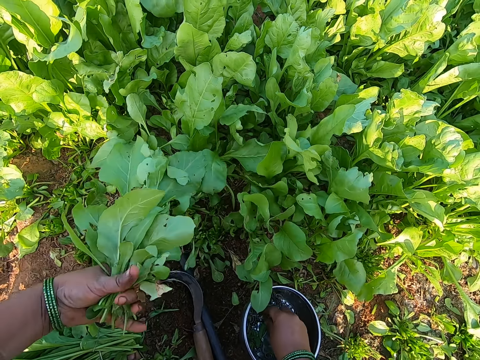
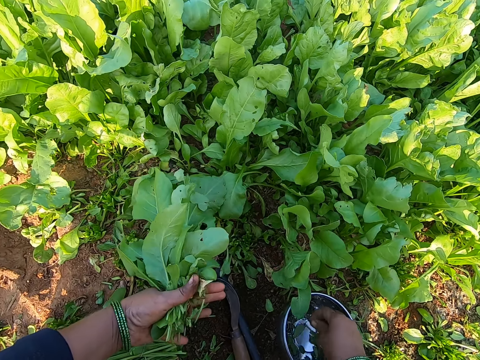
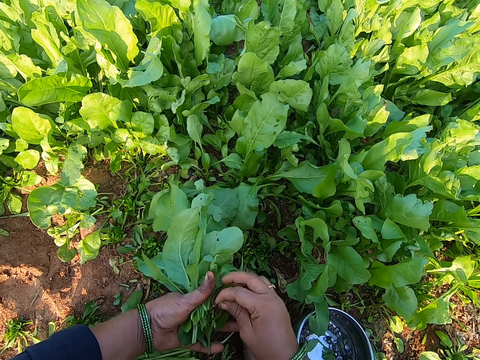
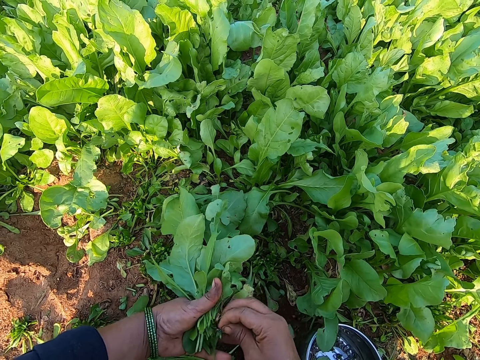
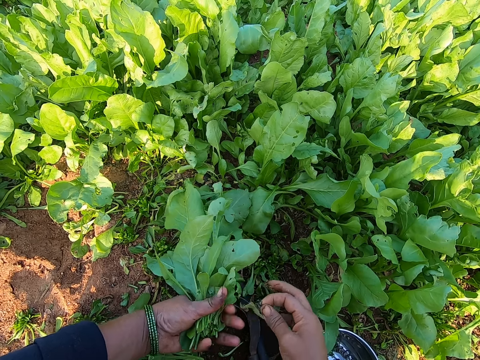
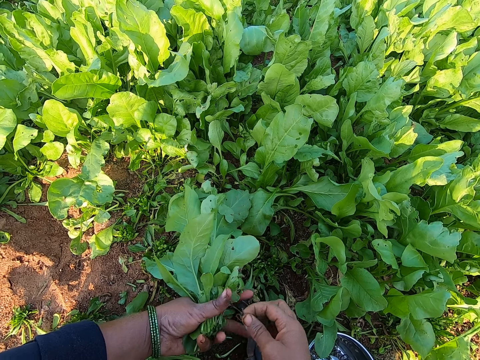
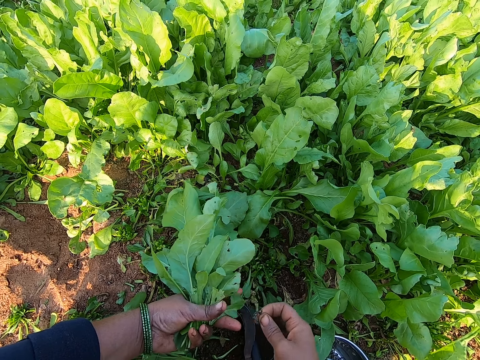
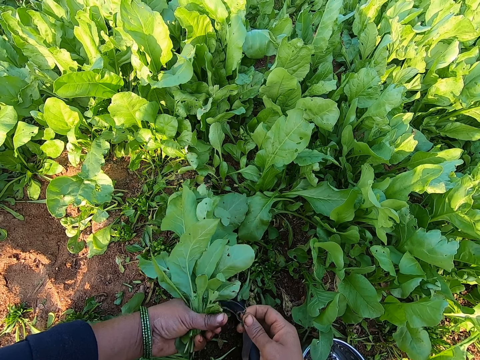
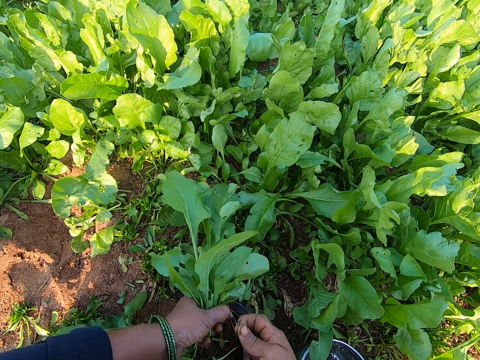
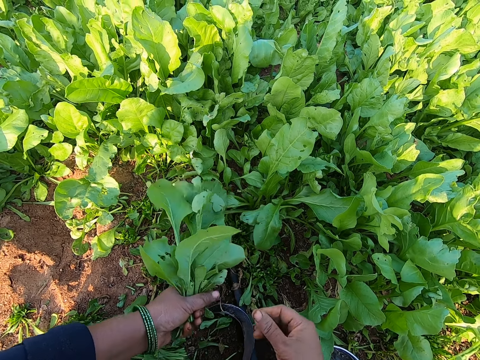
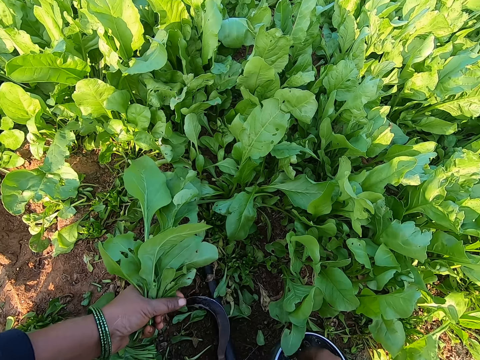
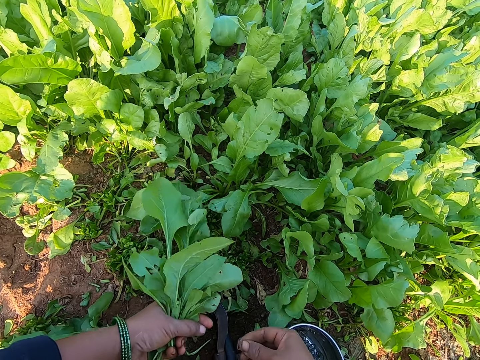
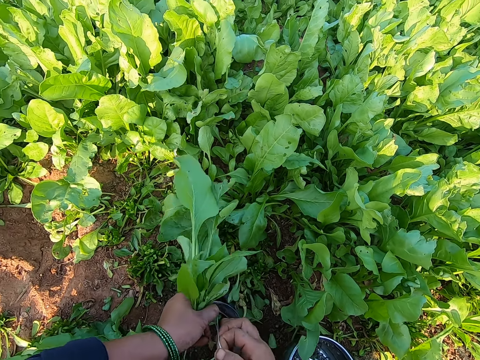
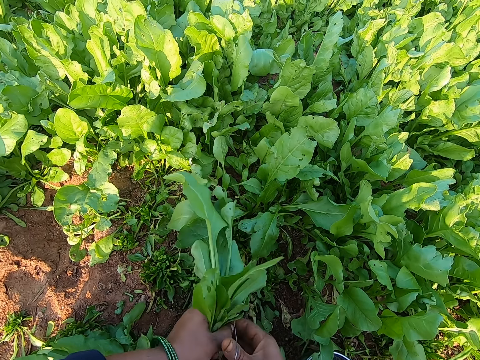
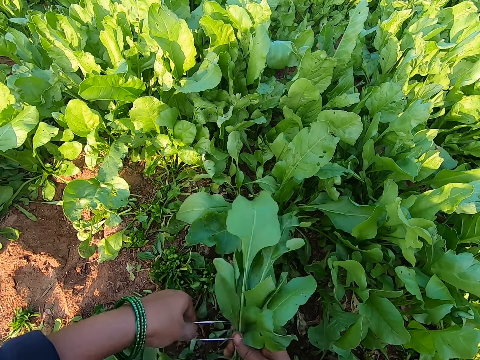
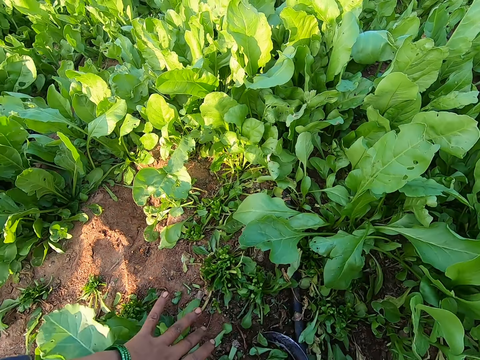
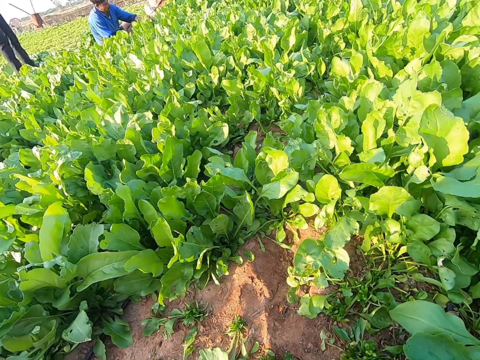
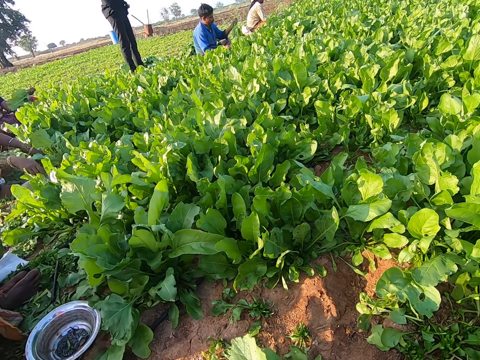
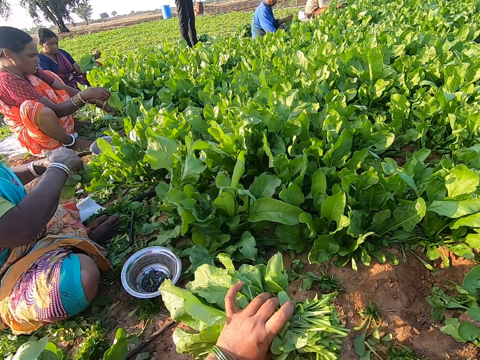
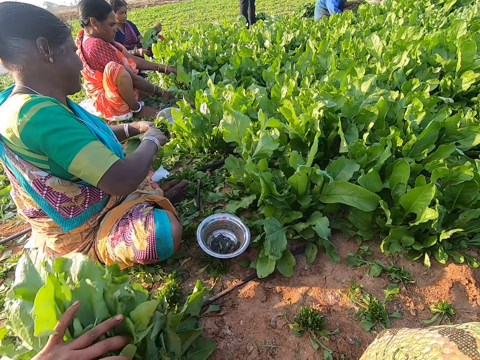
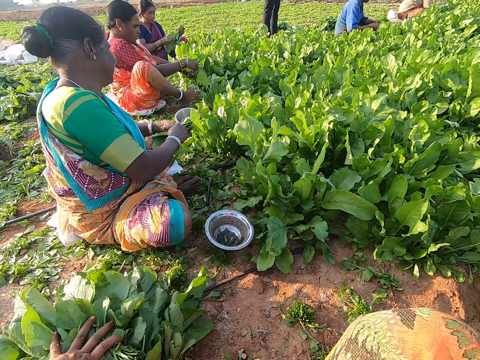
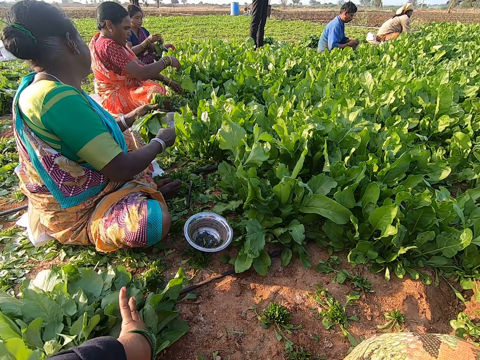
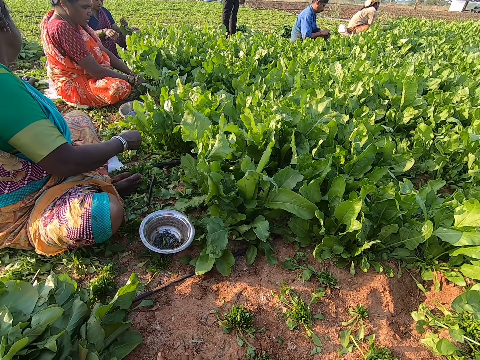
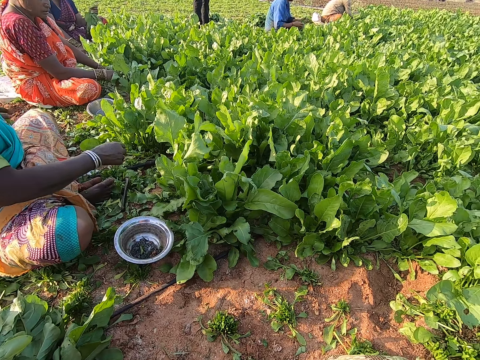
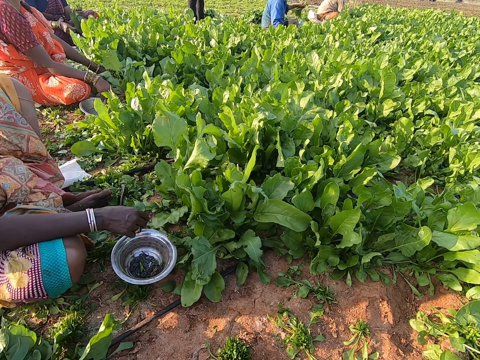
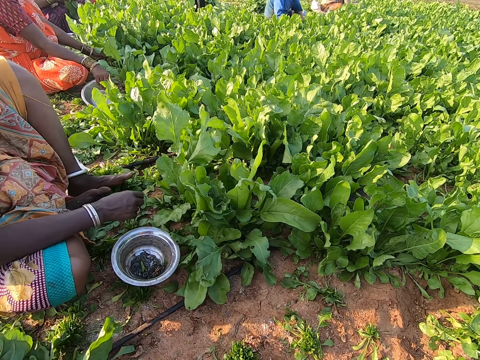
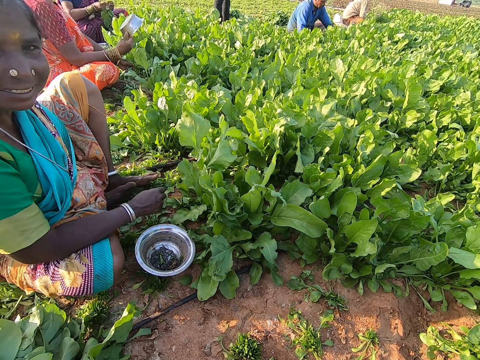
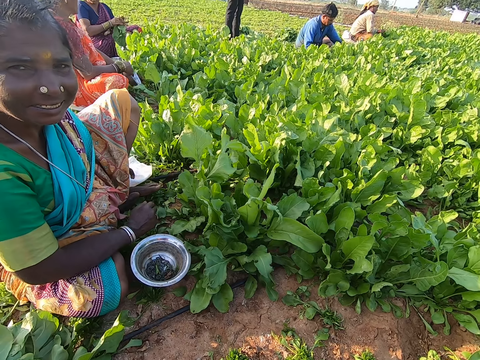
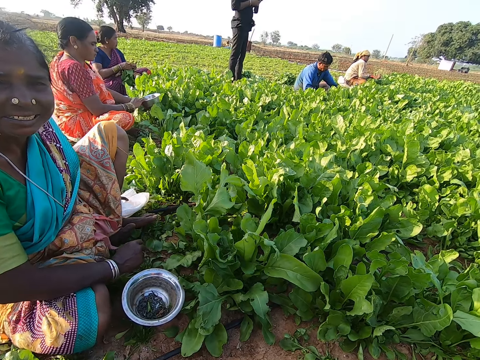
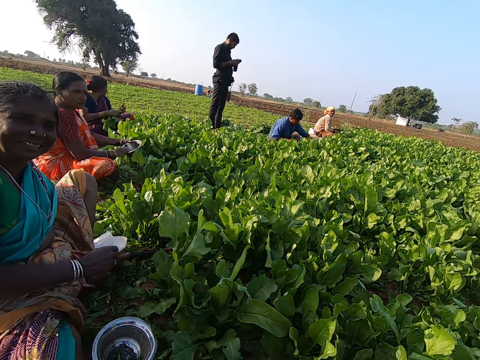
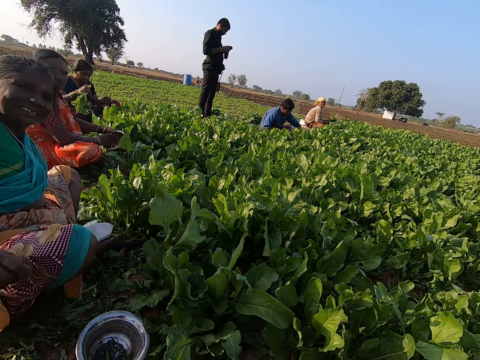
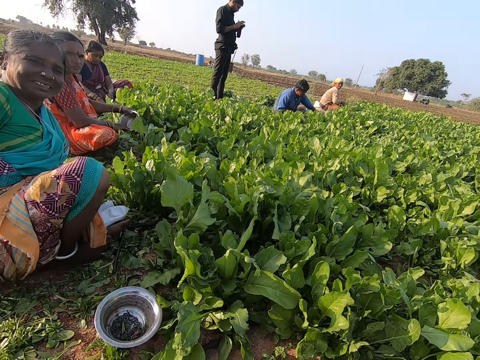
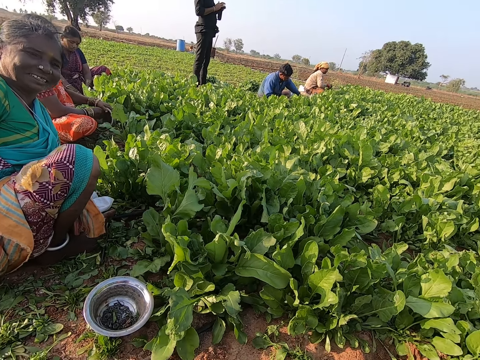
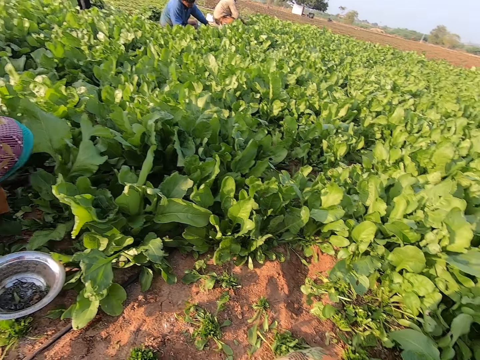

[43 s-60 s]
The camera wearer picks a band from the bowl with her right hand. She ties the vegetables with a rubber band. She picks a band from the bowl with her right hand. She rolls the band around the vegetables with both hands. The woman converses with the camera wearer and a group of people. The camera wearer puts the vegetables aside on the ground. Another woman plucks vegetables from the ground with her hands. The first woman plucks vegetables from the ground with her hands. A third woman converses with the first two women. The camera wearer drops the vegetables on the ground with her left hand. The second woman picks a bowl from the ground with her right hand. The camera wearer converses with the group of people. She converses with a lady. The first woman holds the bowl in both hands.

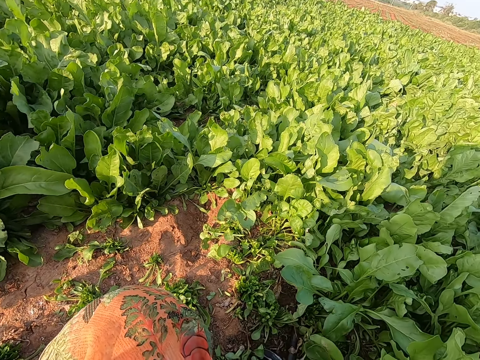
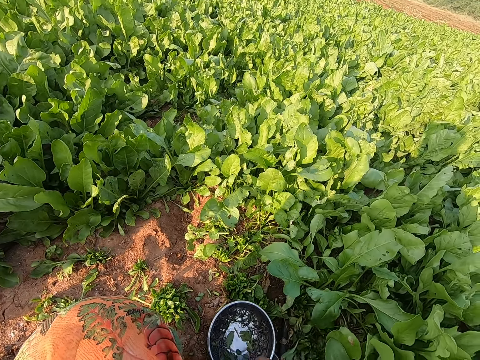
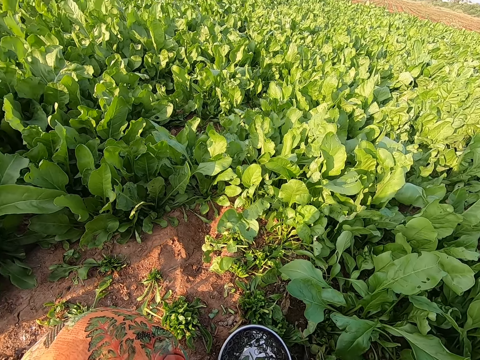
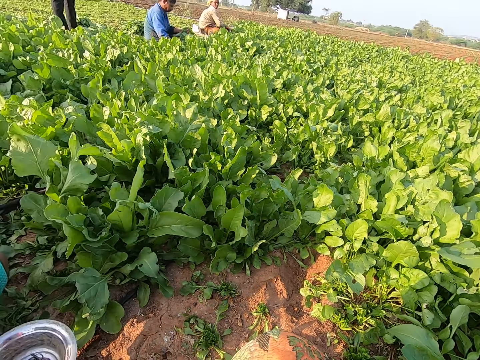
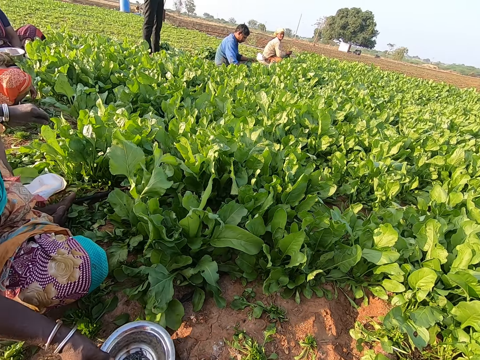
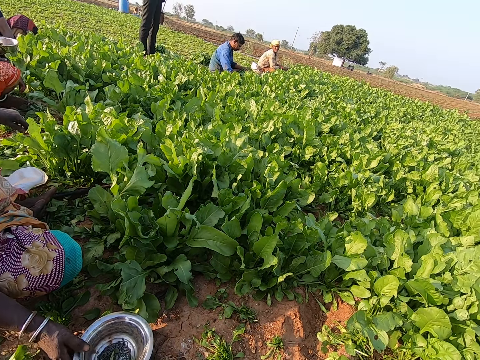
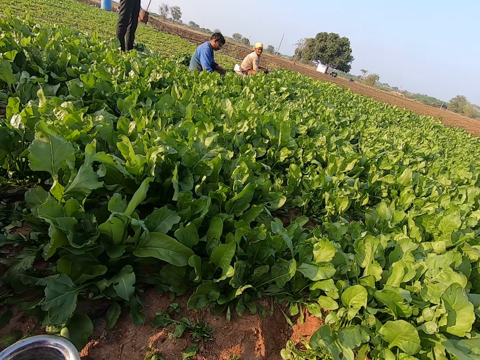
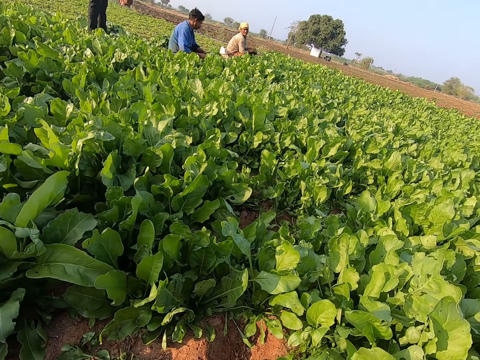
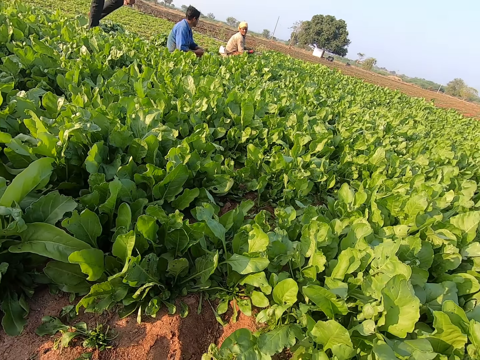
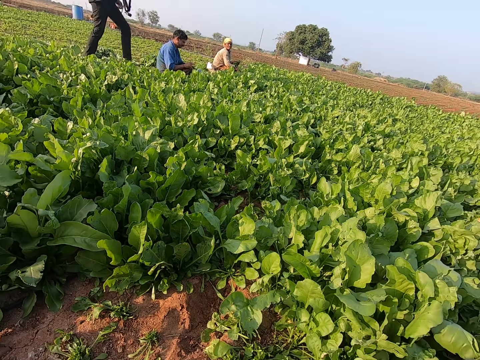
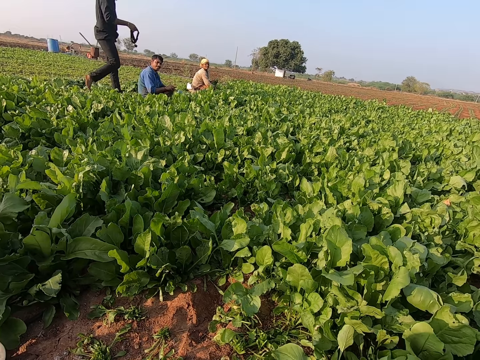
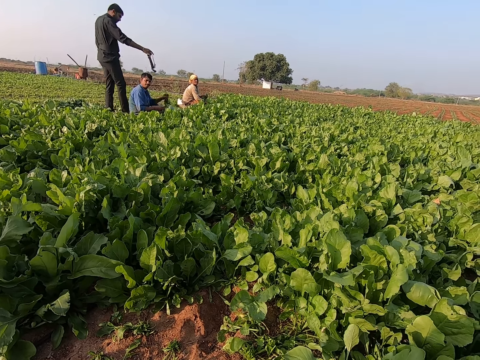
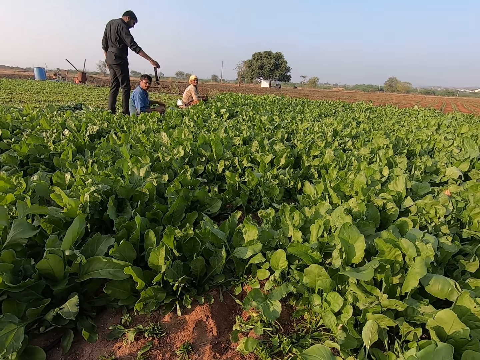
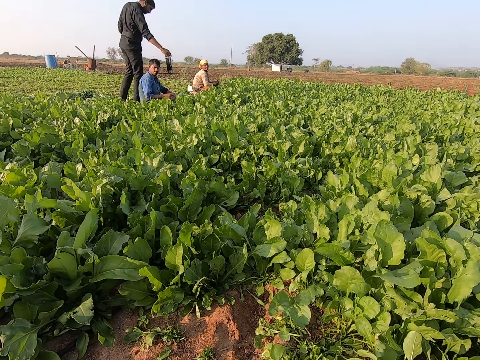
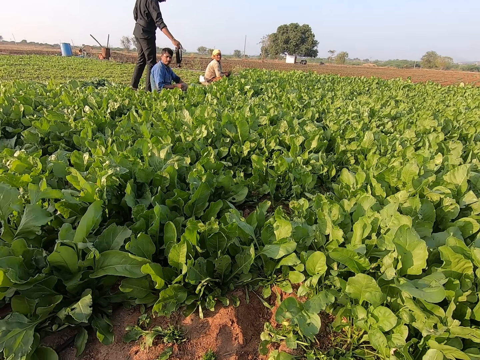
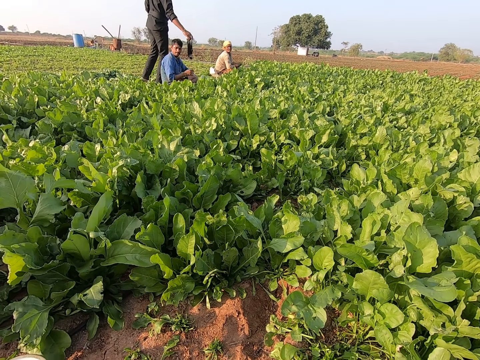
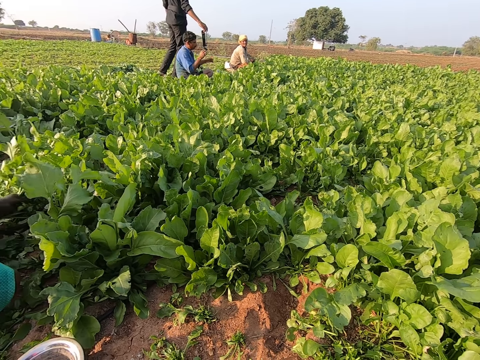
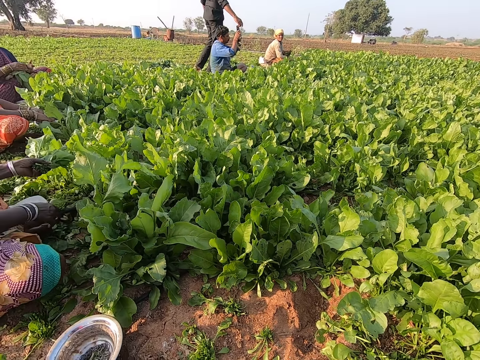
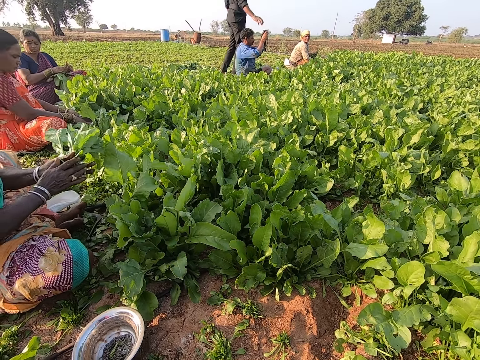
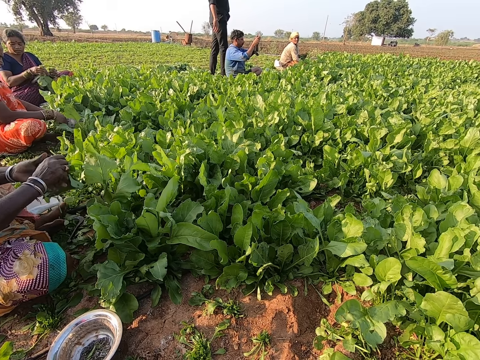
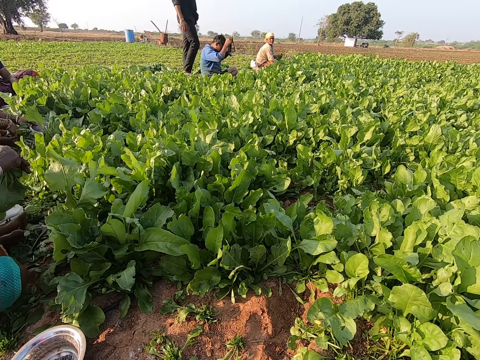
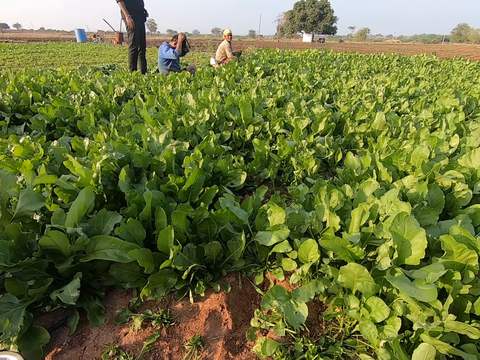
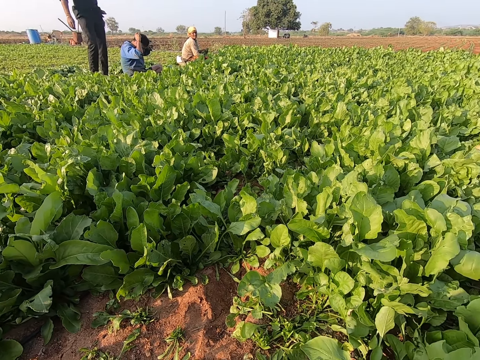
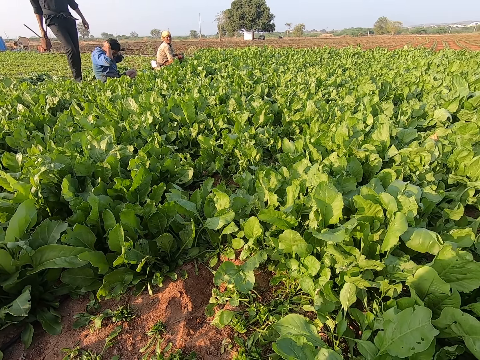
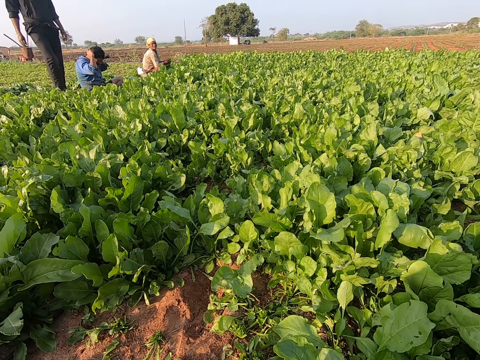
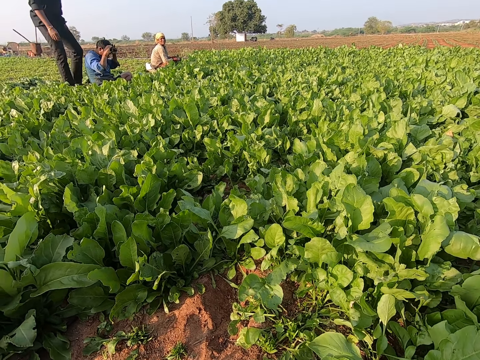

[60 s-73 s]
The camera wearer drops the bowl on the ground with her right hand. She moves the bowl with the rubber bands. The woman responds to the camera wearer. The camera wearer moves the bowl of rubber bands on the ground. She converses with the woman. The woman drops a bowl on the ground with her right hand. The camera wearer converses with the group of people. Another man drops some vegetables on the ground with his left hand. The camera wearer converses with the other man. She converses with the group of people. The woman plucks some vegetables from the ground with her left hand. The other man takes a camera from the first man's right hand with his right hand. The woman rolls a band around the vegetables with both hands. The first man wears the camera with both hands. The camera wearer converses with the group of people.
